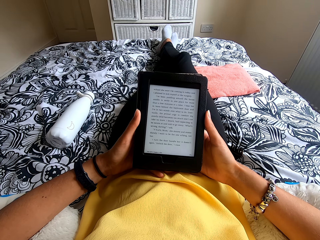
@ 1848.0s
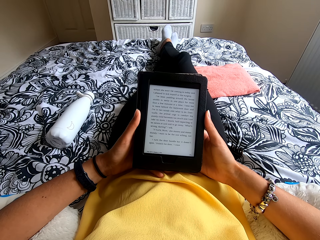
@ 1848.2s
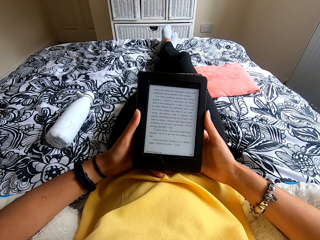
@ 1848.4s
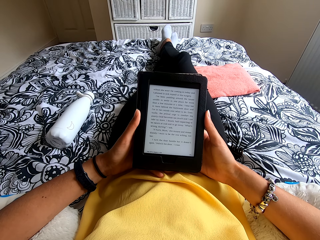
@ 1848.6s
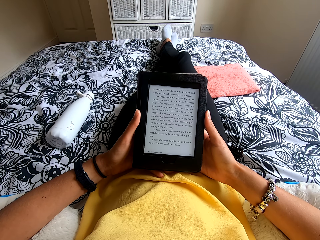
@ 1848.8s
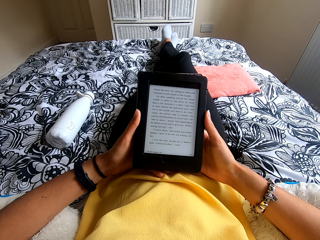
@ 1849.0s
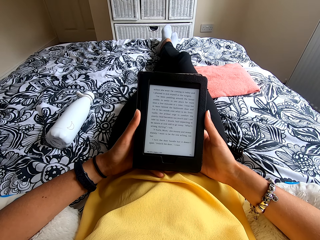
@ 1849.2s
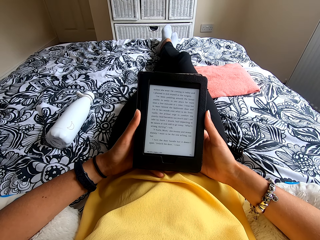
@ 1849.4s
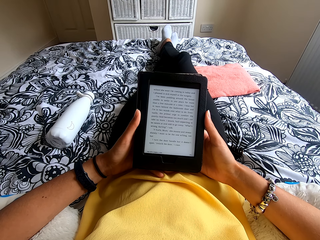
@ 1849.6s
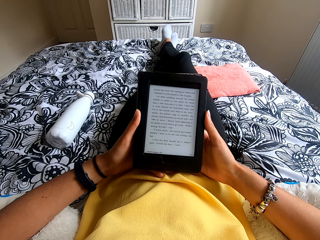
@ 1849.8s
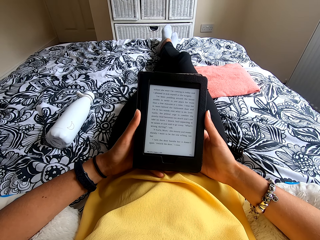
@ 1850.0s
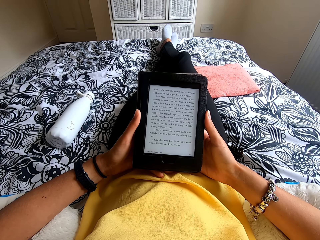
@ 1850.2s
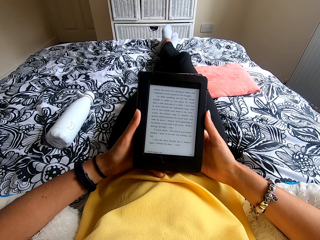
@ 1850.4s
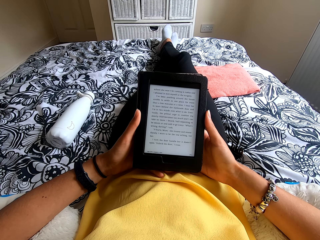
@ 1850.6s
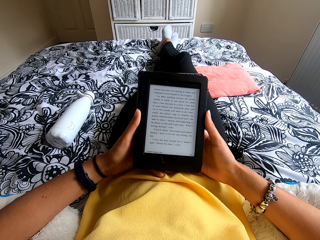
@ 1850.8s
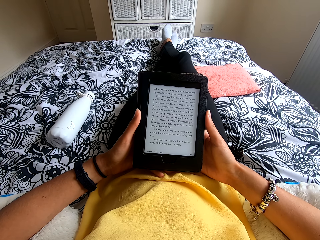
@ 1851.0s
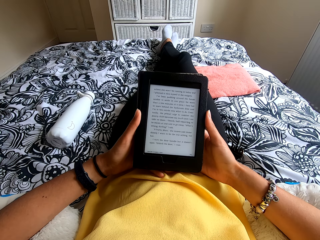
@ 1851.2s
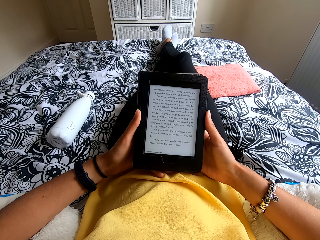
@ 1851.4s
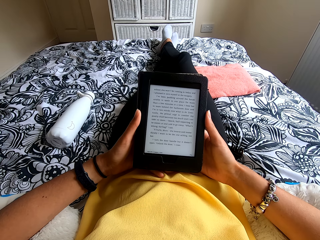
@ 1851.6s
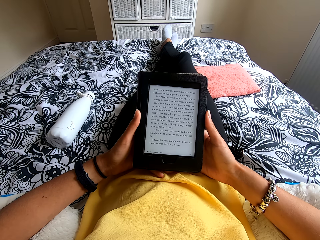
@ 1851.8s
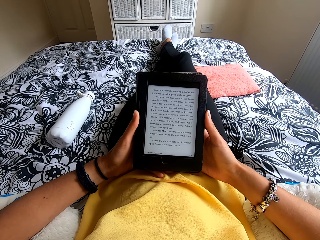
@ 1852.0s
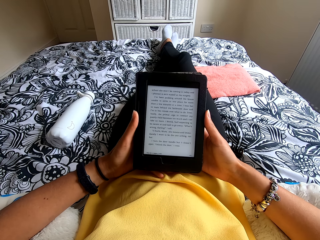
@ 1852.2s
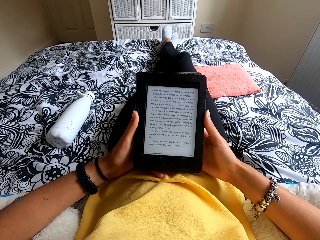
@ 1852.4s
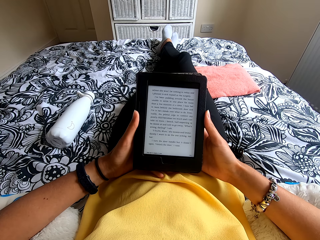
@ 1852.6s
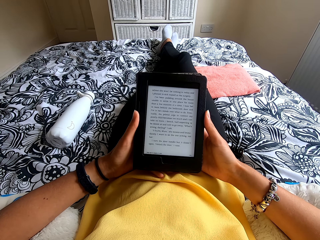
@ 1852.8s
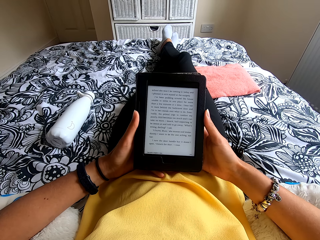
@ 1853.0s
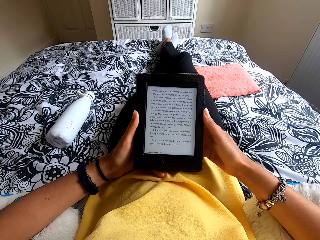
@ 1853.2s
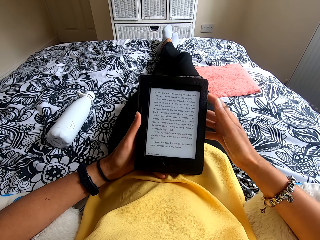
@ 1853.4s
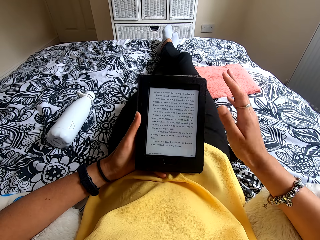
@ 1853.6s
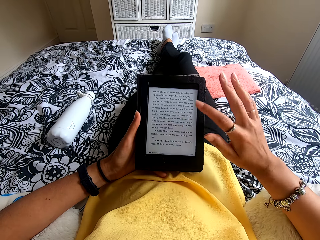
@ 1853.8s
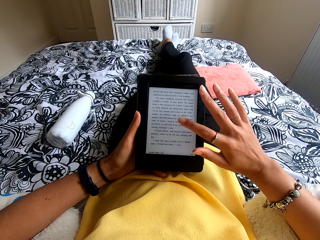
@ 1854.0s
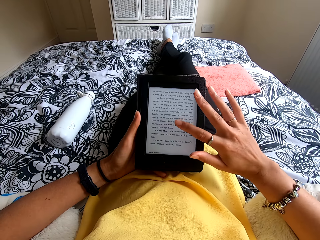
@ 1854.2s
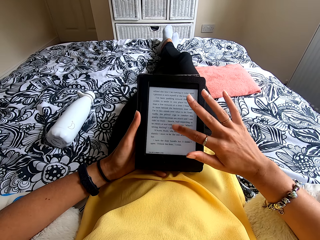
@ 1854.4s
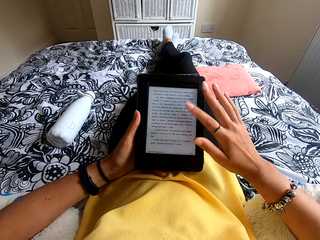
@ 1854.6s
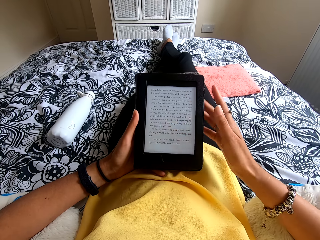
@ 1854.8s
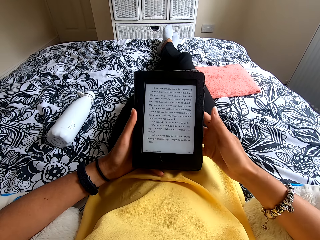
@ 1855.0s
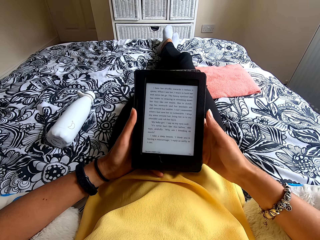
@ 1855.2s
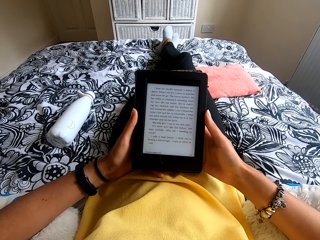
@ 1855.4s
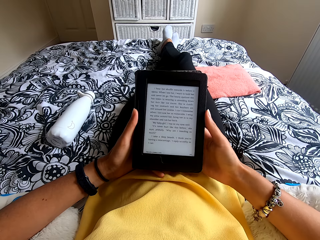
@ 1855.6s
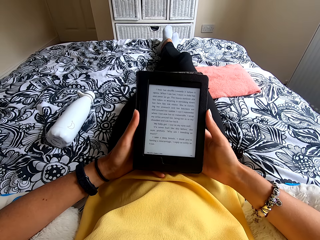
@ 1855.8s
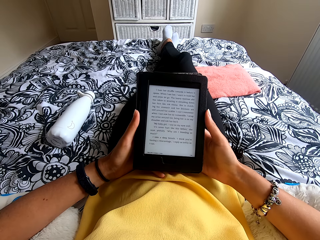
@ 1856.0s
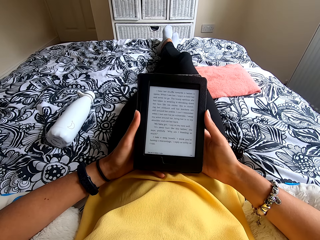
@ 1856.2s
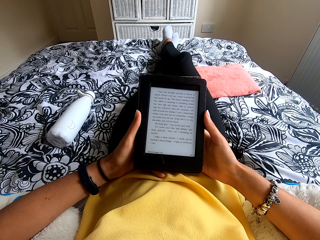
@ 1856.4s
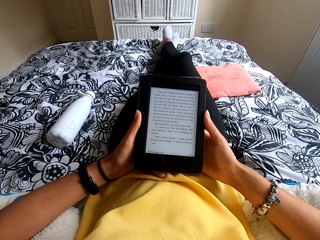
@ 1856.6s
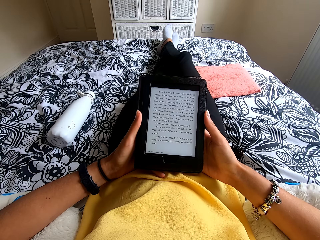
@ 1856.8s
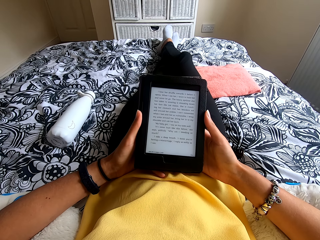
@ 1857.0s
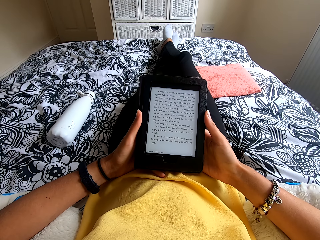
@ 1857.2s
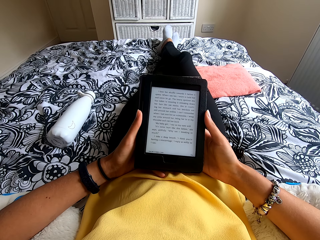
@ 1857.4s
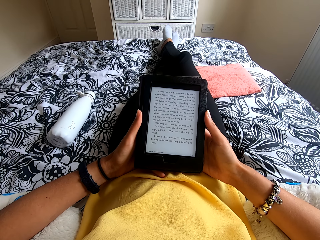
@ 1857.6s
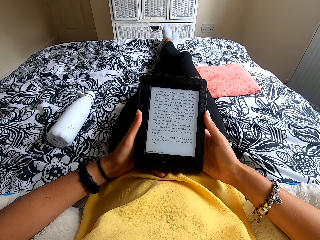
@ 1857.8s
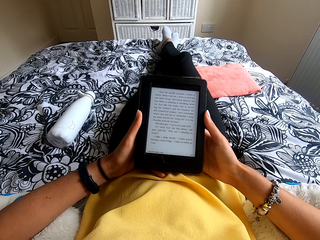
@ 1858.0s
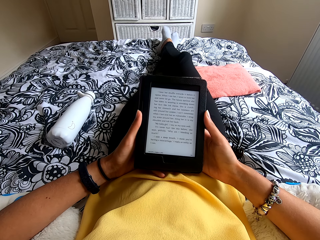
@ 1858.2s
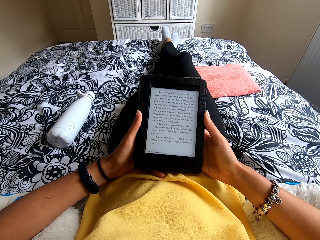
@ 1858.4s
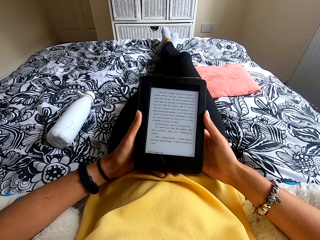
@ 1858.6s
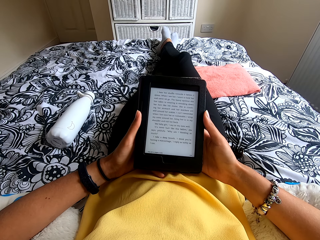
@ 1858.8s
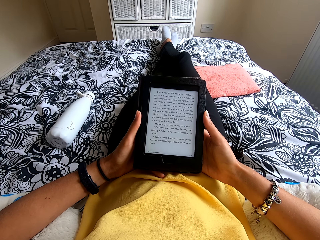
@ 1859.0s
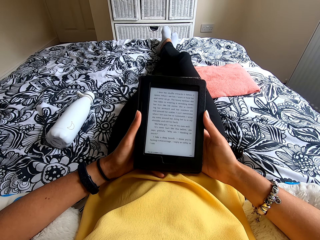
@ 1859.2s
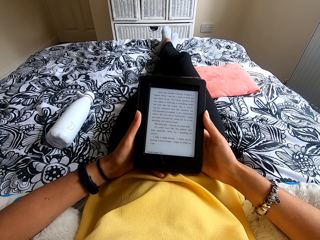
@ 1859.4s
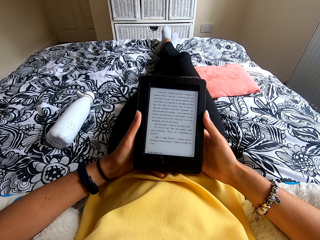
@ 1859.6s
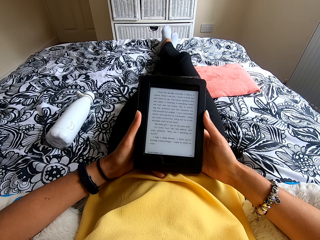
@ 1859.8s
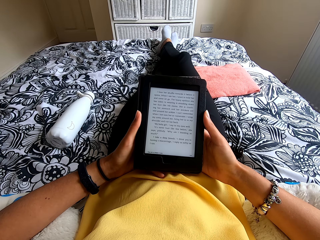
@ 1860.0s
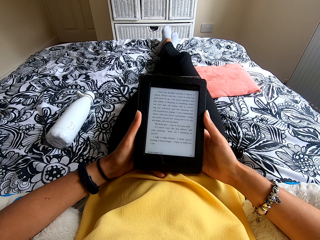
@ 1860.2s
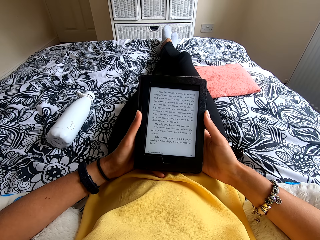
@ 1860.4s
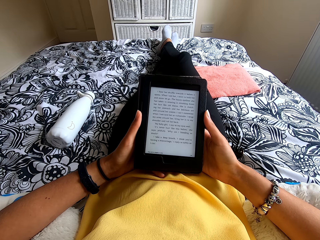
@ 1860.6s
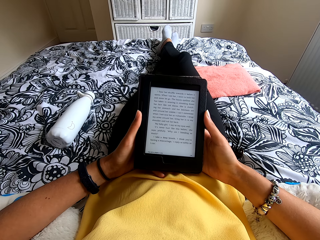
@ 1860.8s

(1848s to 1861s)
The camera wearer touches the tablet or ebook reader. They hold the tablet. They read the ebook reader.

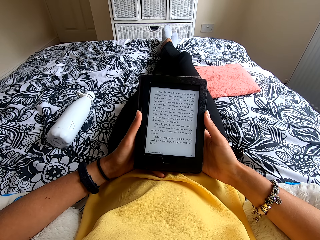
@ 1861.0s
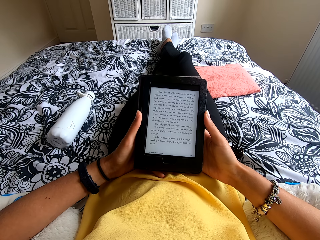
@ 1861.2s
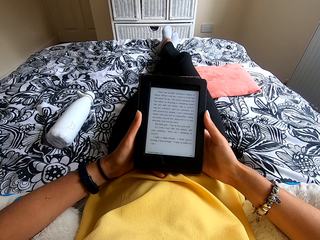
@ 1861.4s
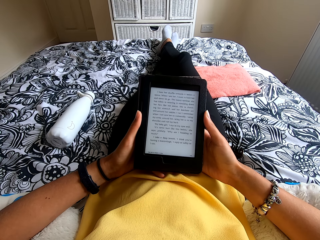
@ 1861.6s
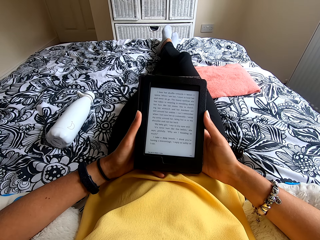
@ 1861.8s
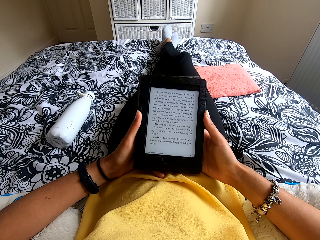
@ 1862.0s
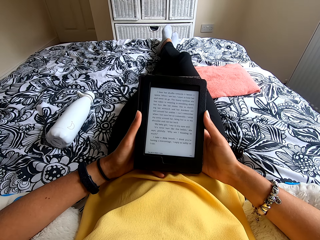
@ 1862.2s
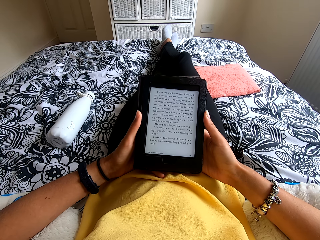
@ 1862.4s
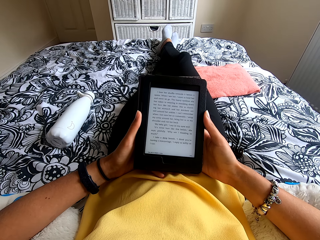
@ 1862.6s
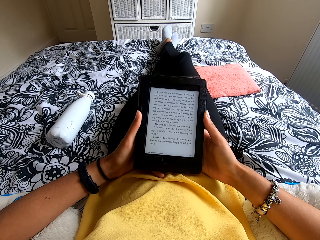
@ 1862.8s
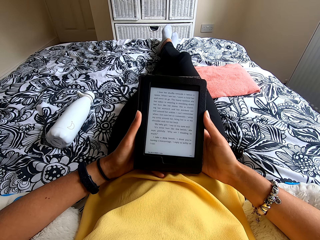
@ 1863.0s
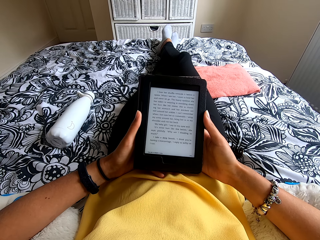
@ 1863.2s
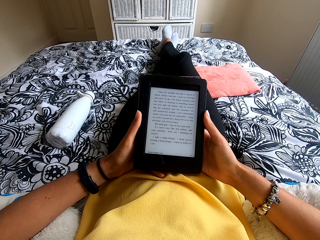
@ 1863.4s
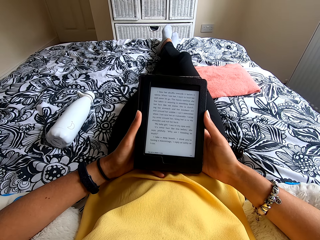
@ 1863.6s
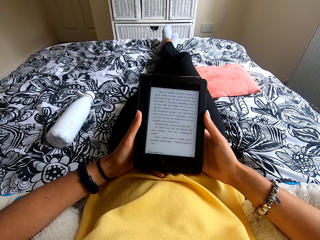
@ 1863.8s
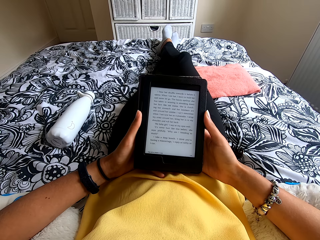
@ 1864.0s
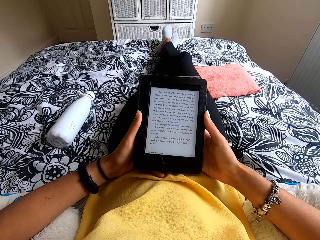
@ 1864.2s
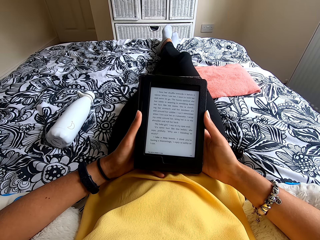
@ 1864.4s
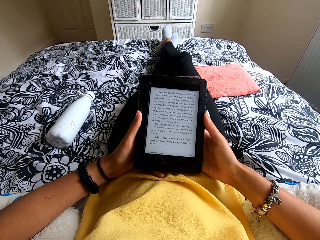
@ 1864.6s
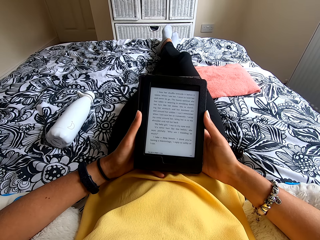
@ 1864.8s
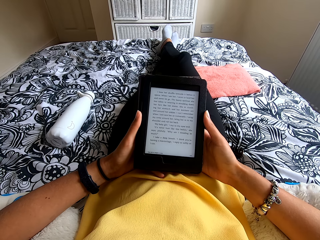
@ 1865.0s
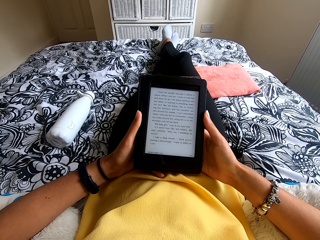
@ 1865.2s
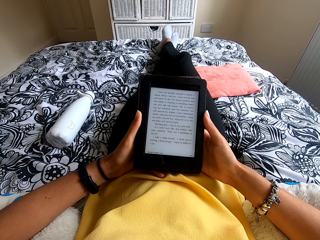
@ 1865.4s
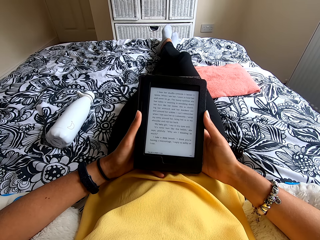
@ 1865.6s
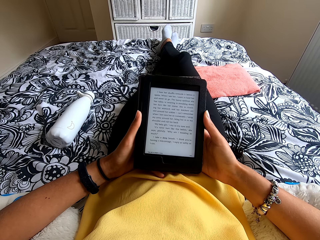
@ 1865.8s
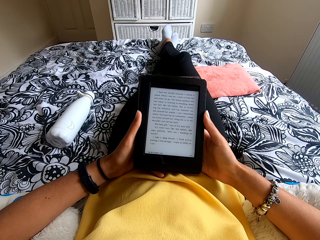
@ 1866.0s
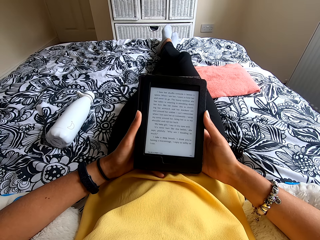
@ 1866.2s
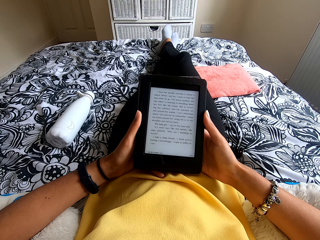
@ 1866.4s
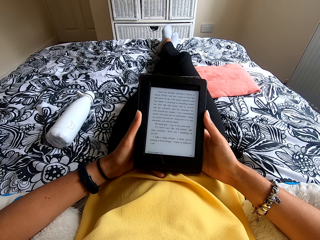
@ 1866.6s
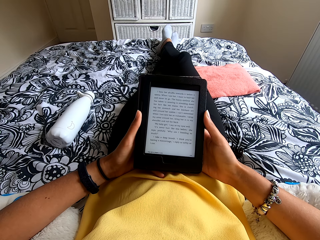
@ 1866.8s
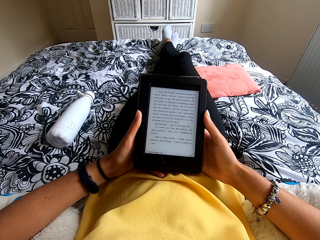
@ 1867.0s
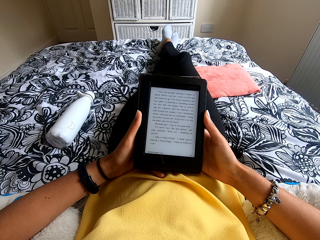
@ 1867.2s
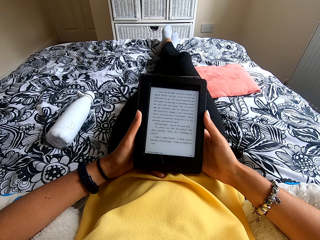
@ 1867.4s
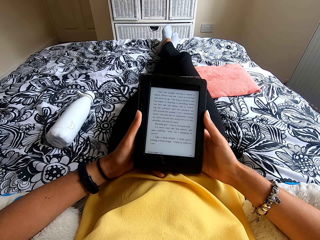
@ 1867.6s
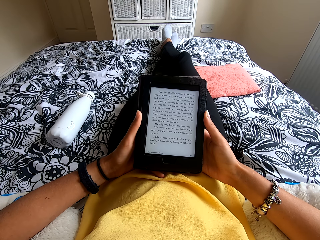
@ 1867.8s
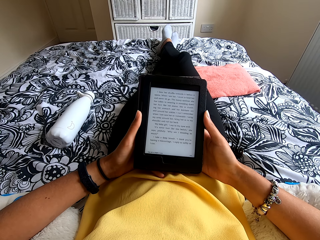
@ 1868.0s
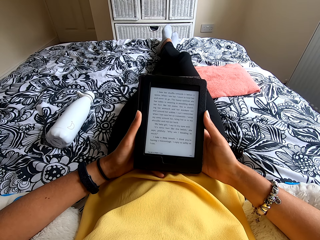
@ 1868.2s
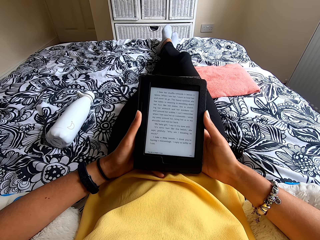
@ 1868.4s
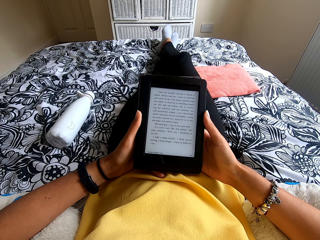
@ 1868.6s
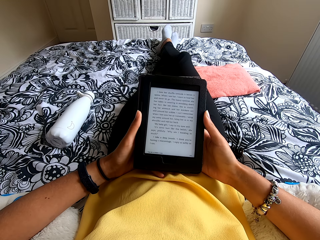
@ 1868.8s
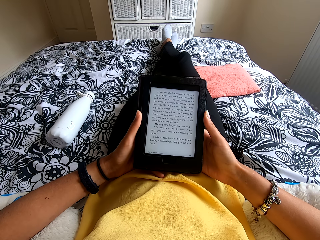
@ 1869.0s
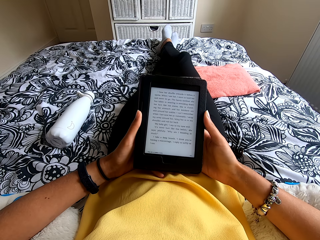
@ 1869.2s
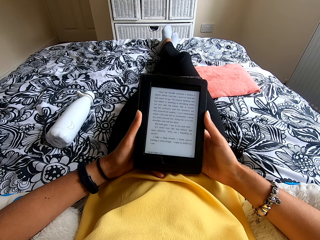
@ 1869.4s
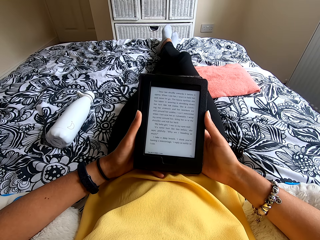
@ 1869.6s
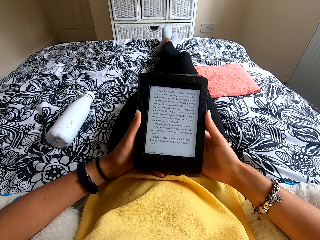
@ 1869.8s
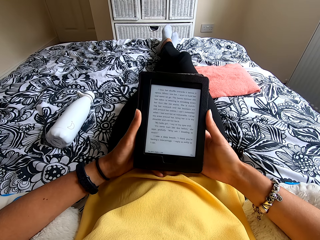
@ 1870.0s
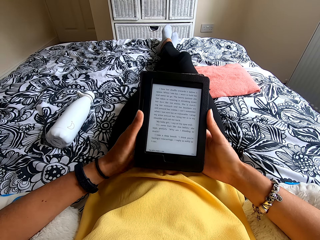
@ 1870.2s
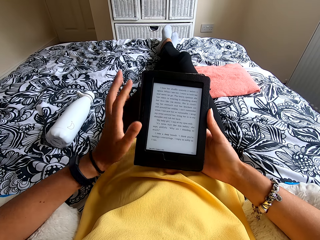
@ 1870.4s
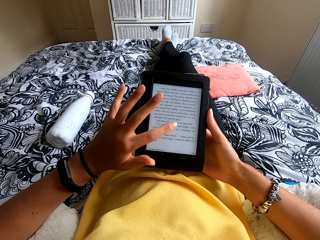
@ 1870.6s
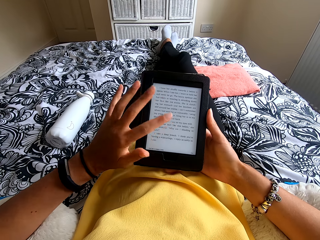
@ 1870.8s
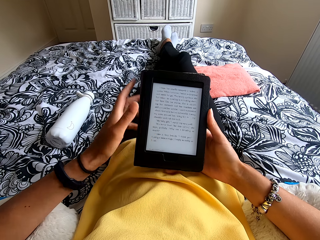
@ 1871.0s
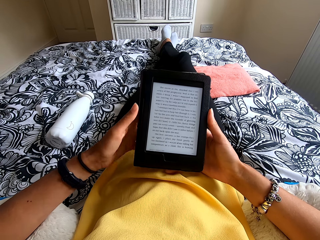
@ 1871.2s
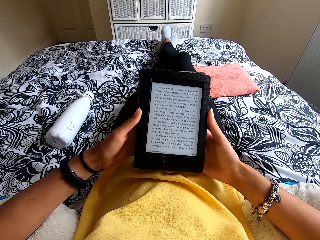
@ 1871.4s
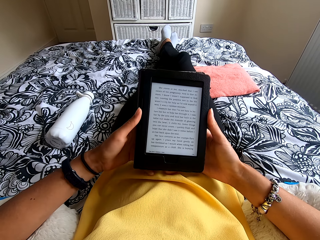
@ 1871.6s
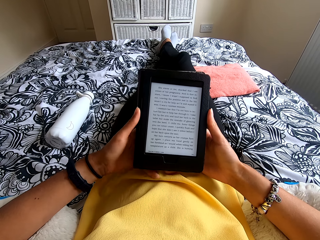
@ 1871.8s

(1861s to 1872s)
The camera wearer touches the tablet or ebook reader. They hold the tablet. They read the ebook reader.
